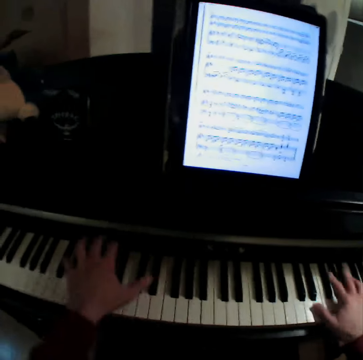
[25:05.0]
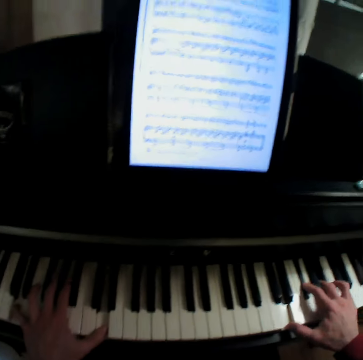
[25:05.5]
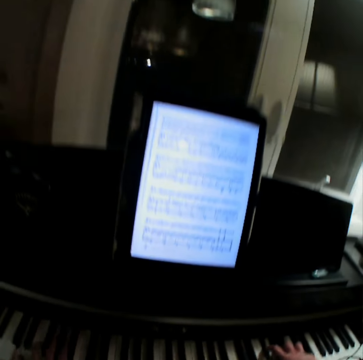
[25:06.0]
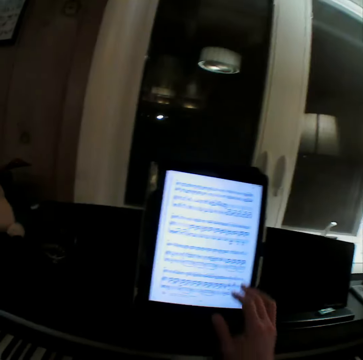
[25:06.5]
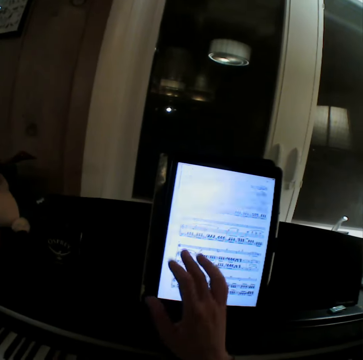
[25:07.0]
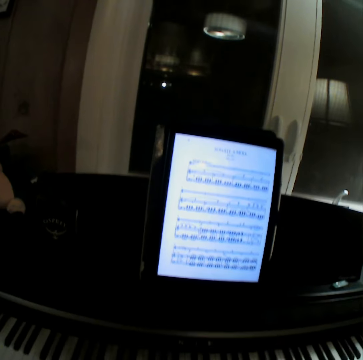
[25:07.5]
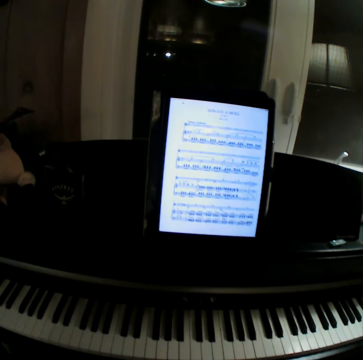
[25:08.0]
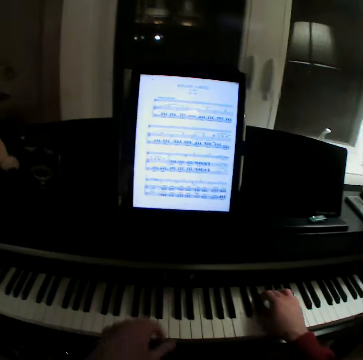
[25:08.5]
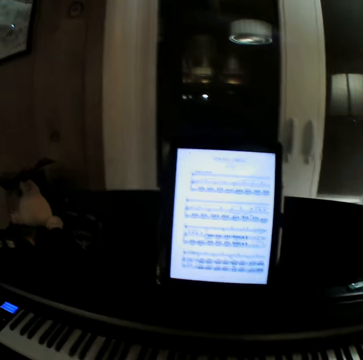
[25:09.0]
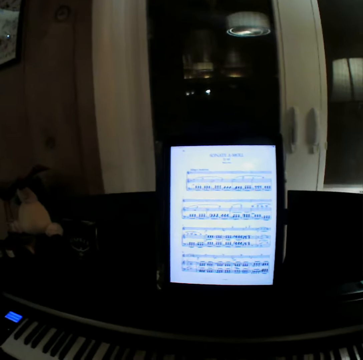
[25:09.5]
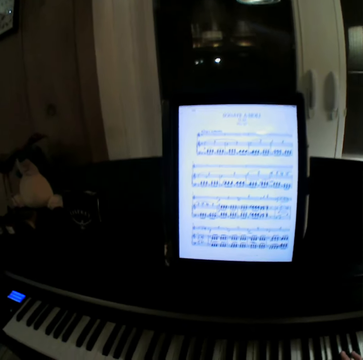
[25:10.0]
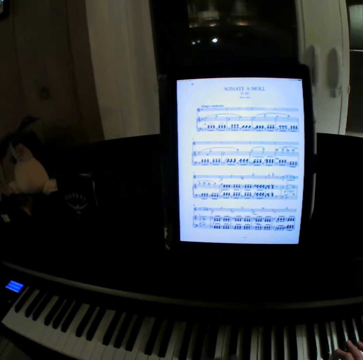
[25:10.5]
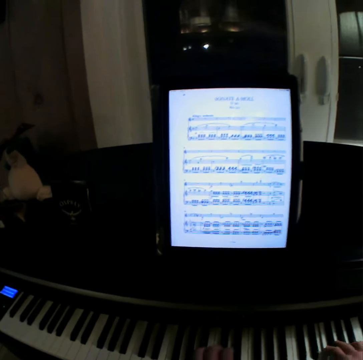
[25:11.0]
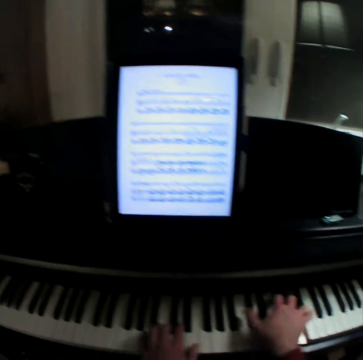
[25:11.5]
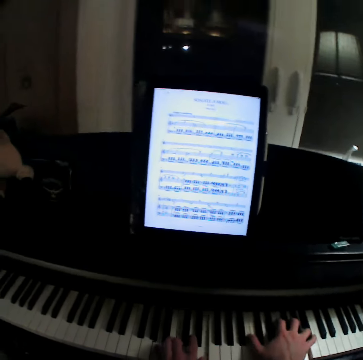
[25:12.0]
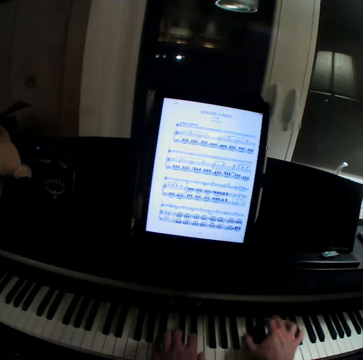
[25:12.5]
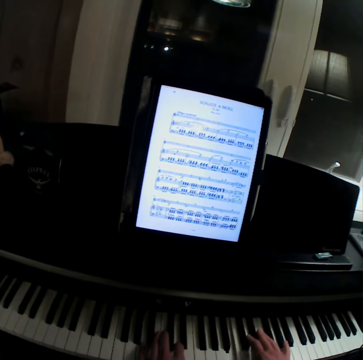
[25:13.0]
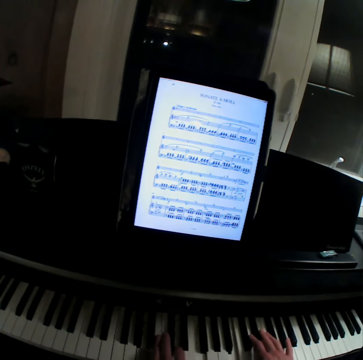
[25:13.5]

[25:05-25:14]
The camera wearer uses an iPad. They browse his tablet. They play piano. They play a guitar.

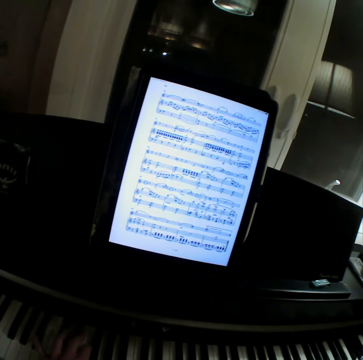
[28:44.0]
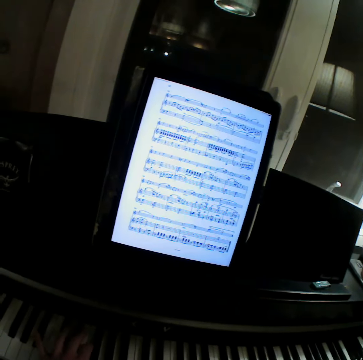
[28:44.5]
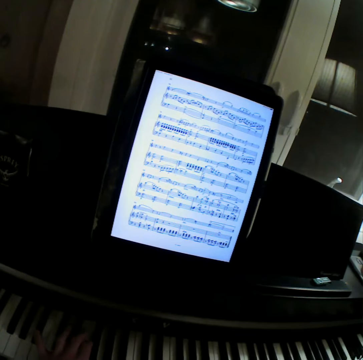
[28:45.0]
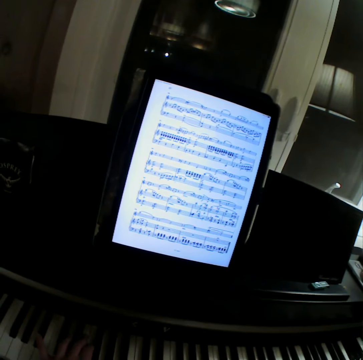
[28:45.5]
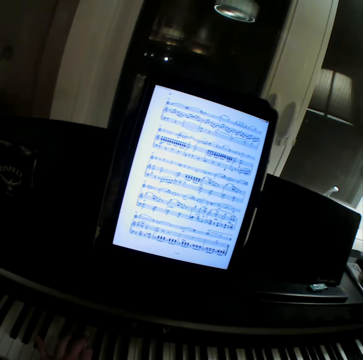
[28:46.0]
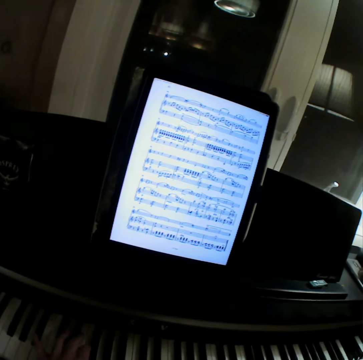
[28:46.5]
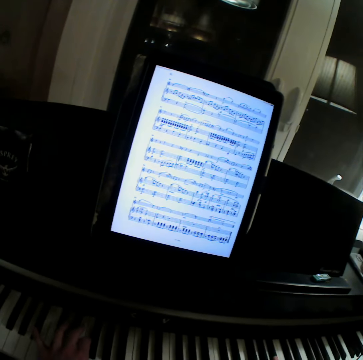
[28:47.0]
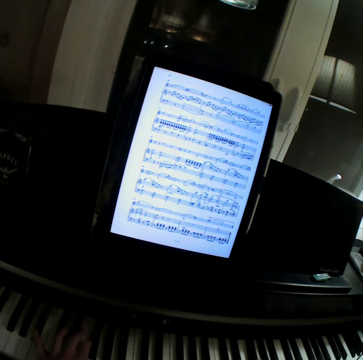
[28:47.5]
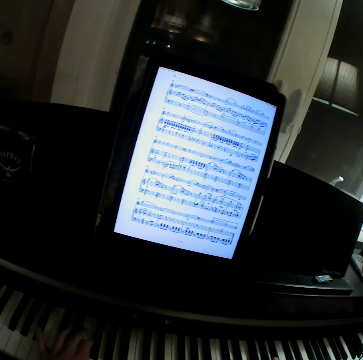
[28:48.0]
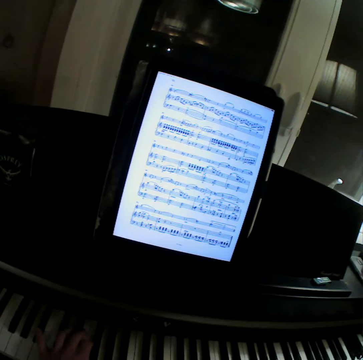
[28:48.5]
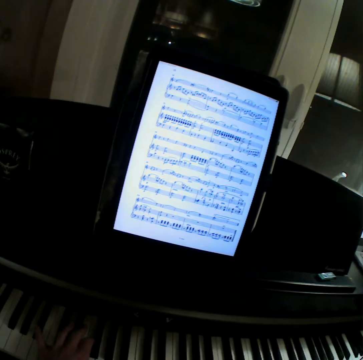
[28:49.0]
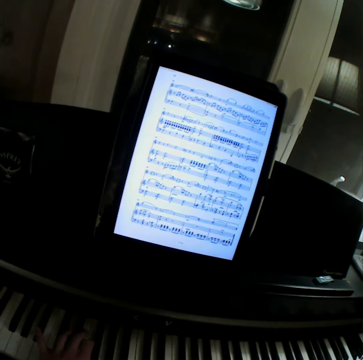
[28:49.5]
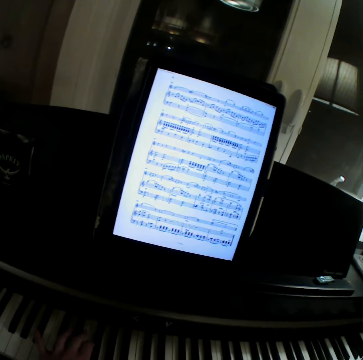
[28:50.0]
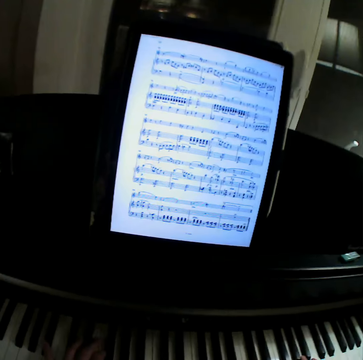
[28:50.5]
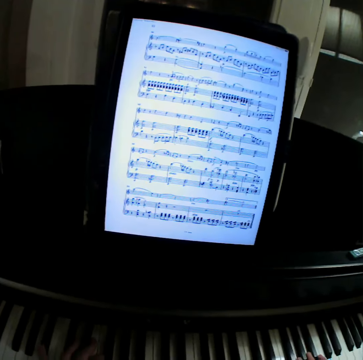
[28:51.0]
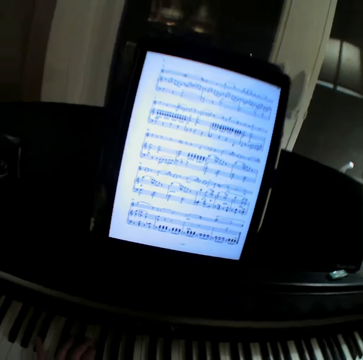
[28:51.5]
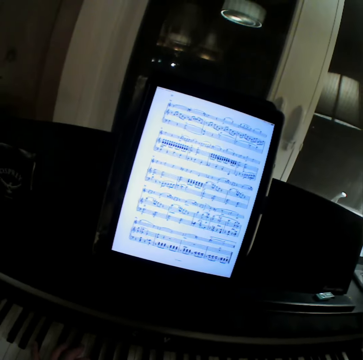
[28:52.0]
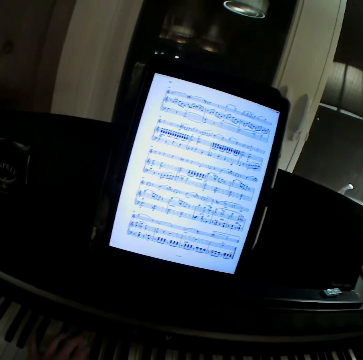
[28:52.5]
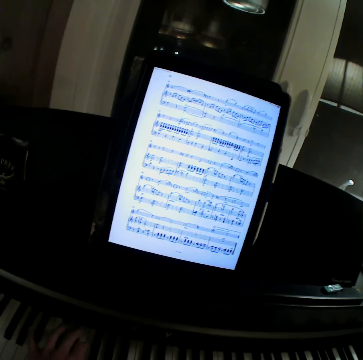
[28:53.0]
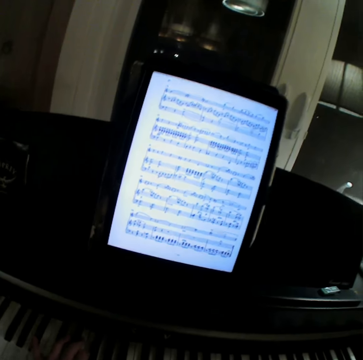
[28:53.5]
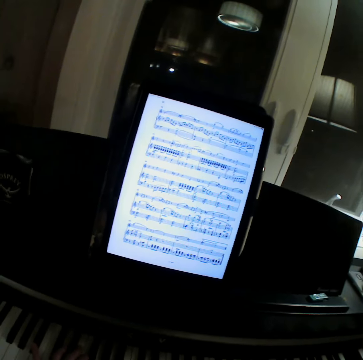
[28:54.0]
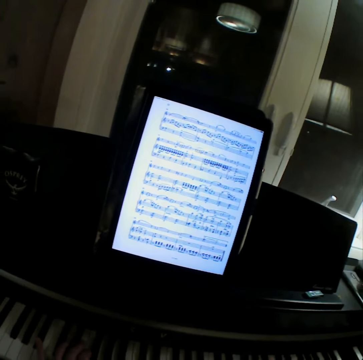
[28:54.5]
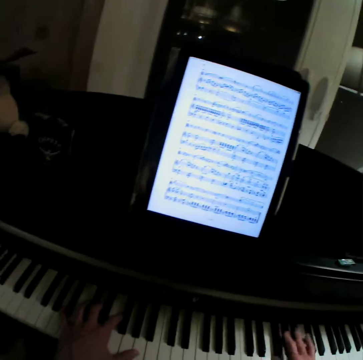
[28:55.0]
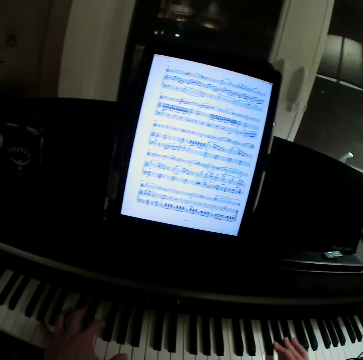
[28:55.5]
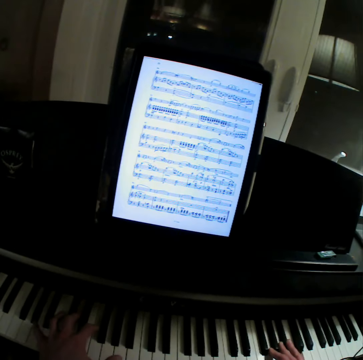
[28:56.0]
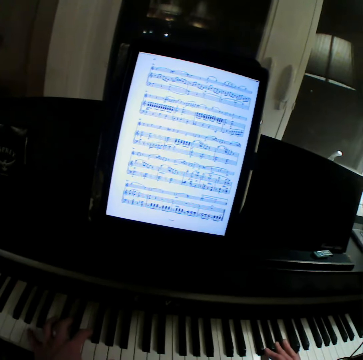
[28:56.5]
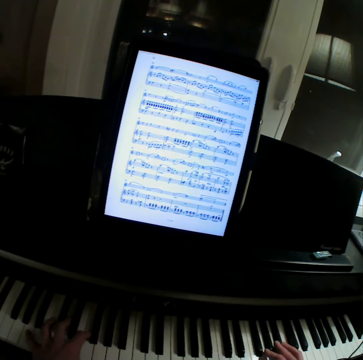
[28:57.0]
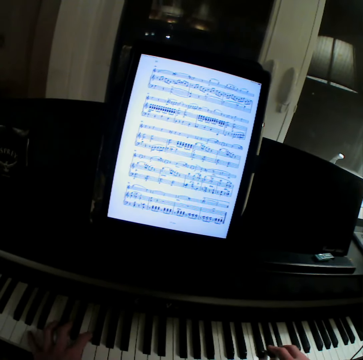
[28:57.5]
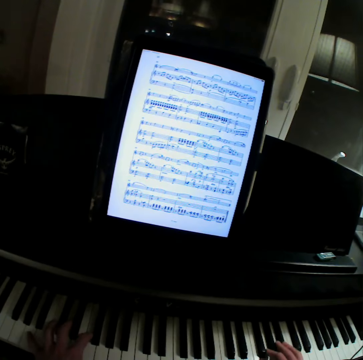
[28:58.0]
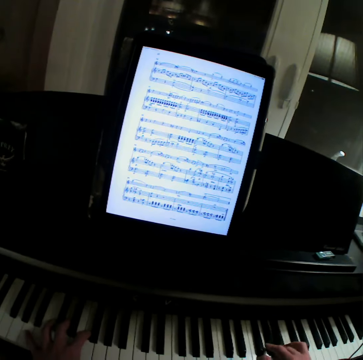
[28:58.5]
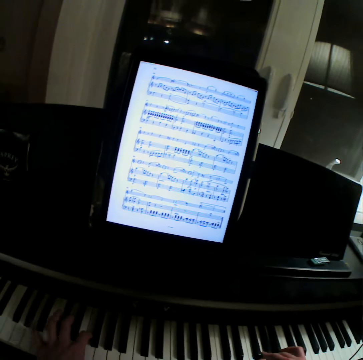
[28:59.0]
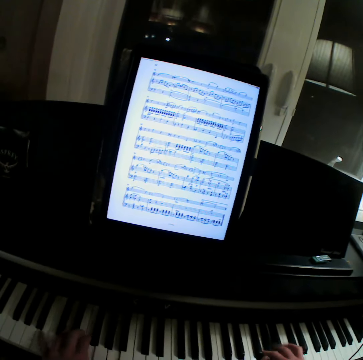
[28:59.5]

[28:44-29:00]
The camera wearer reads a tablet. They play a guitar.

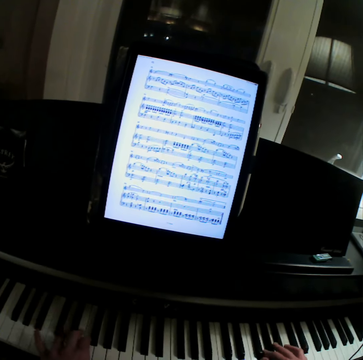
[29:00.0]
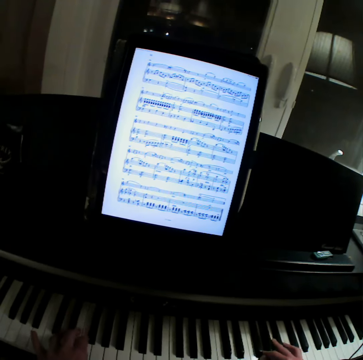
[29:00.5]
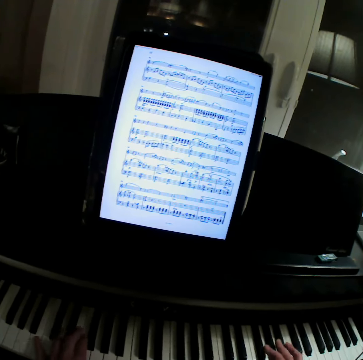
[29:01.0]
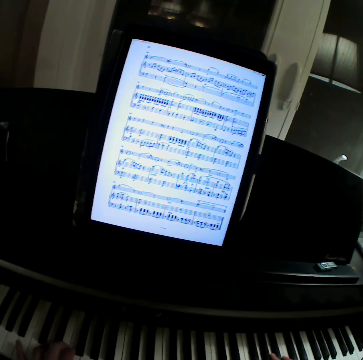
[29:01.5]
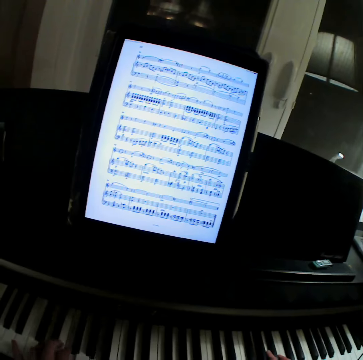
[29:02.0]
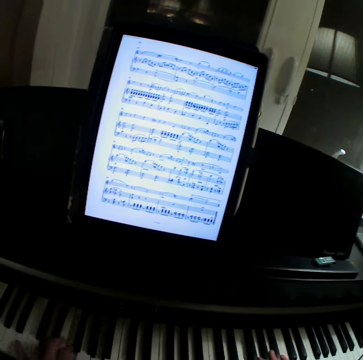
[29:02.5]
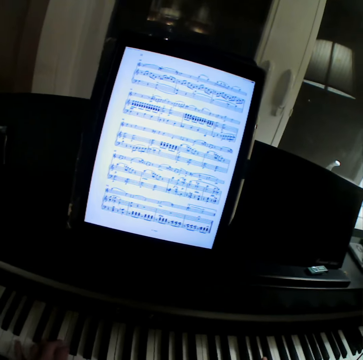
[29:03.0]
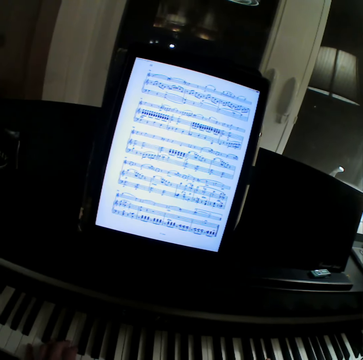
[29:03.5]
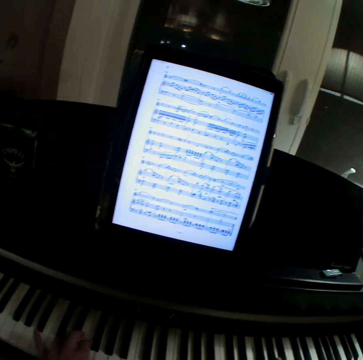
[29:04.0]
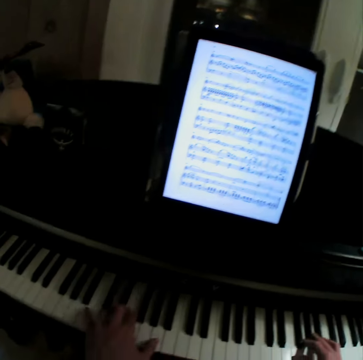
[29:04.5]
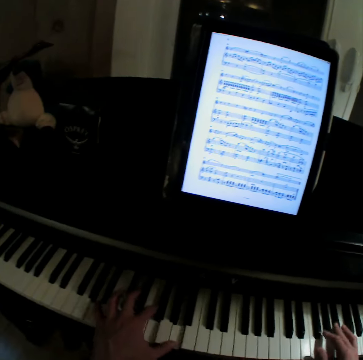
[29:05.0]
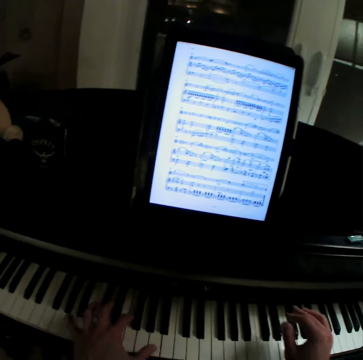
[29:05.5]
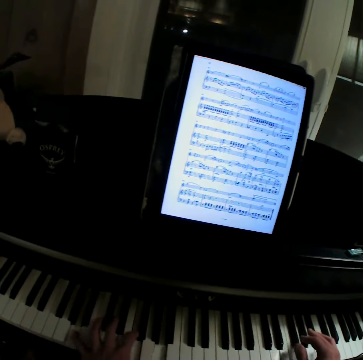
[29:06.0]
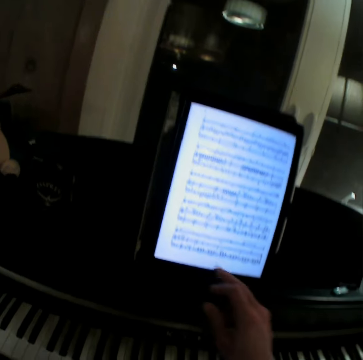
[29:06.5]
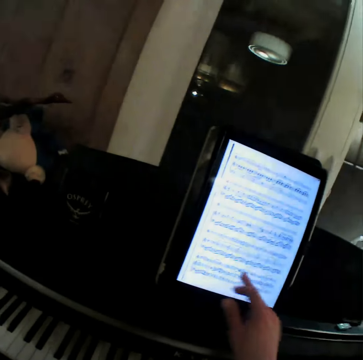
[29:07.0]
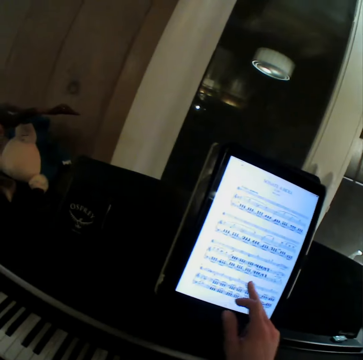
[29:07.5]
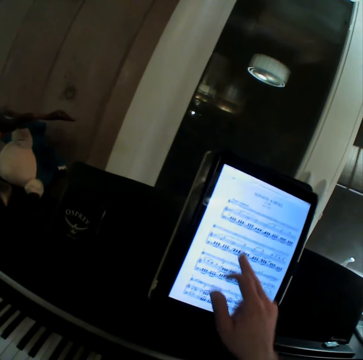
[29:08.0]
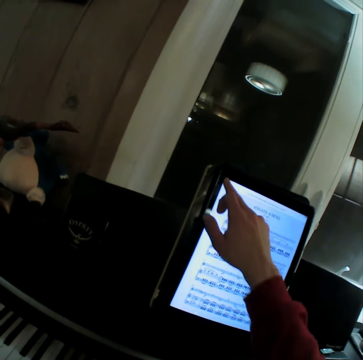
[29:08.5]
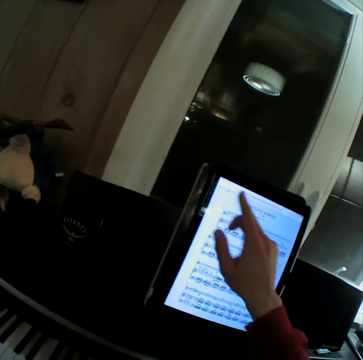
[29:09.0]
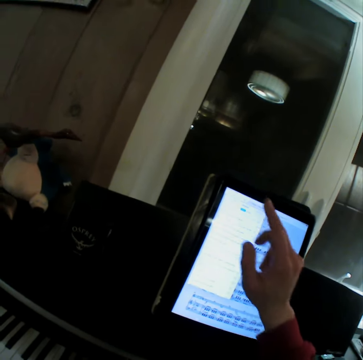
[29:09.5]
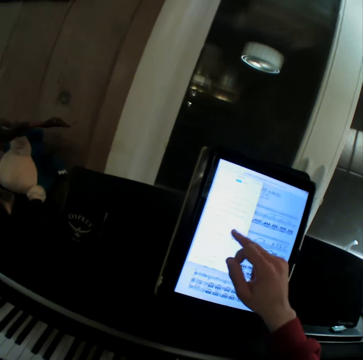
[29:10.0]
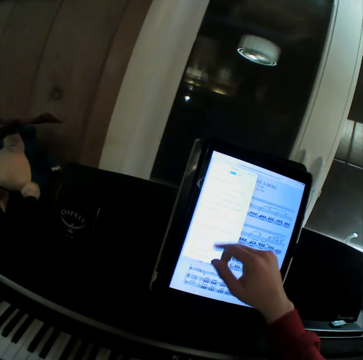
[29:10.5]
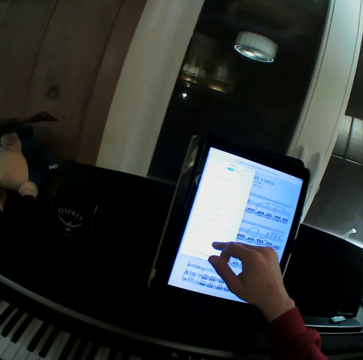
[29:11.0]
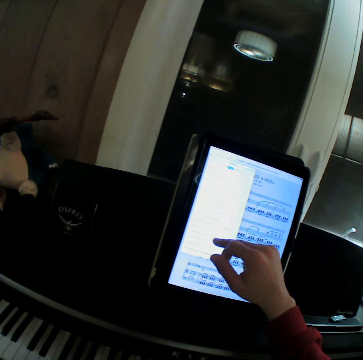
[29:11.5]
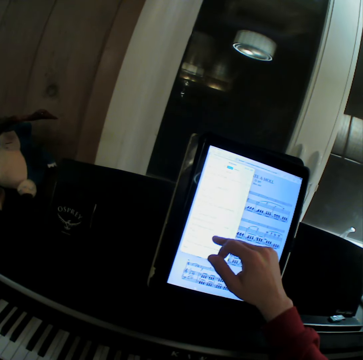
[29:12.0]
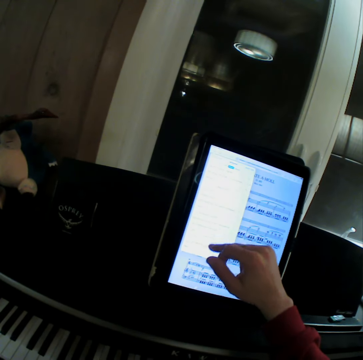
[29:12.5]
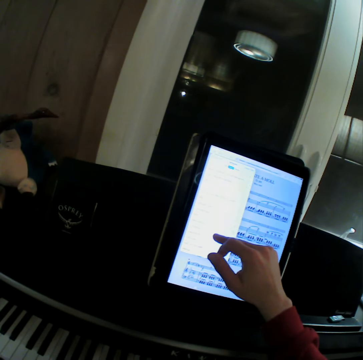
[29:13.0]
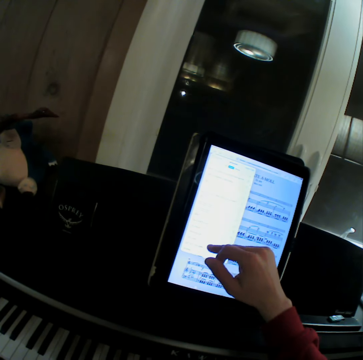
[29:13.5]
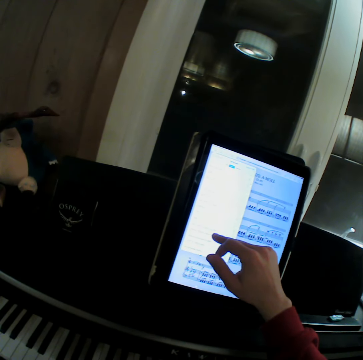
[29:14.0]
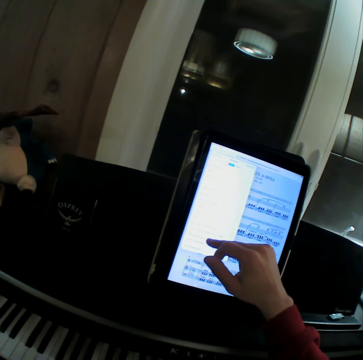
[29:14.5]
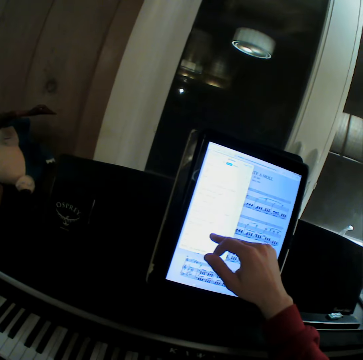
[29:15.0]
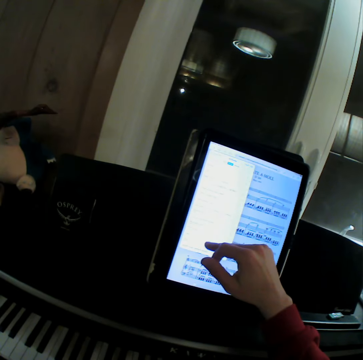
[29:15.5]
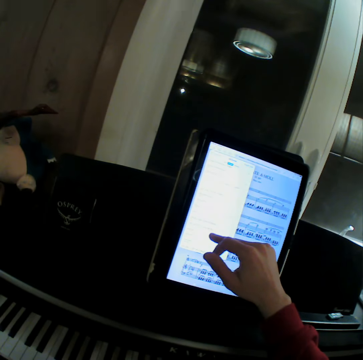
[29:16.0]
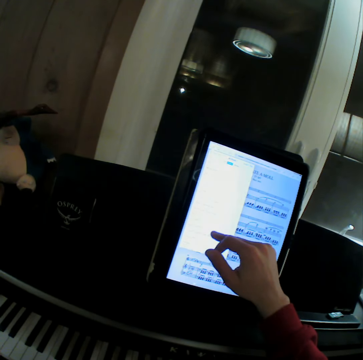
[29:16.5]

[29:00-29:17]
The camera wearer browses his tablet. They use an iPad.
